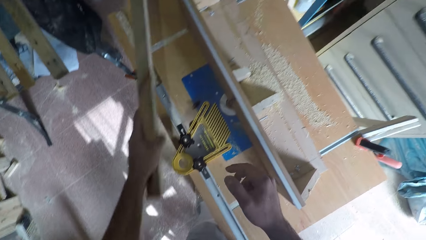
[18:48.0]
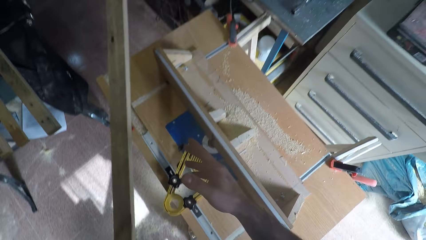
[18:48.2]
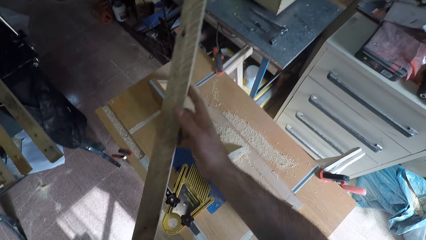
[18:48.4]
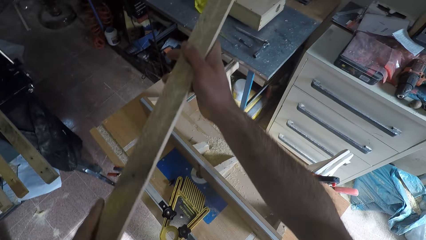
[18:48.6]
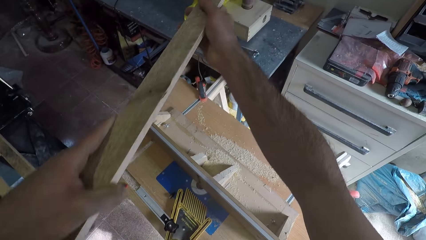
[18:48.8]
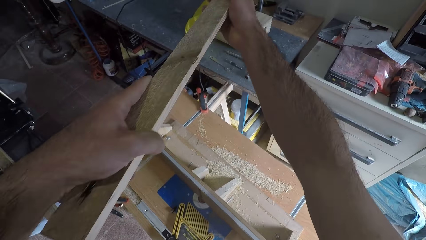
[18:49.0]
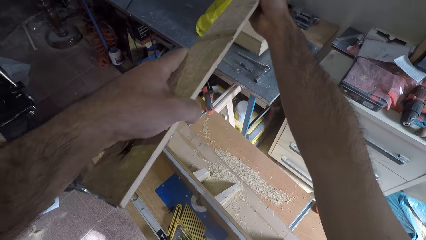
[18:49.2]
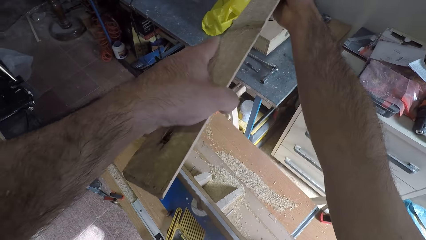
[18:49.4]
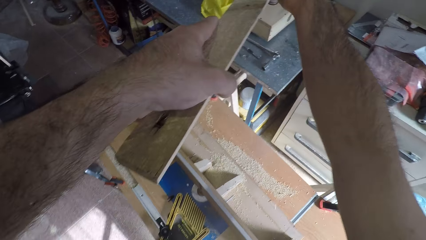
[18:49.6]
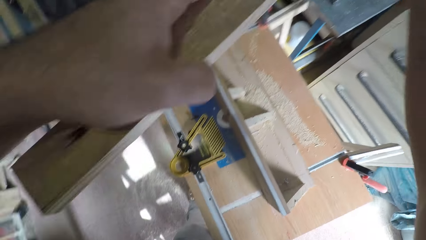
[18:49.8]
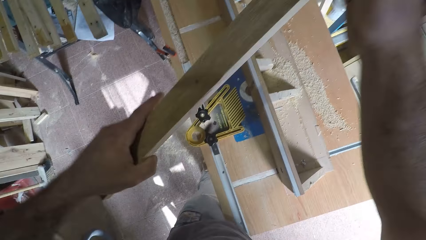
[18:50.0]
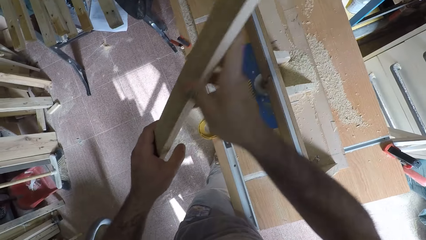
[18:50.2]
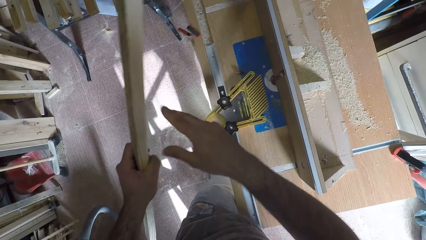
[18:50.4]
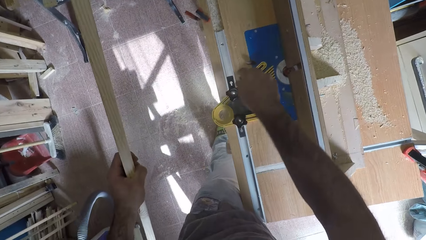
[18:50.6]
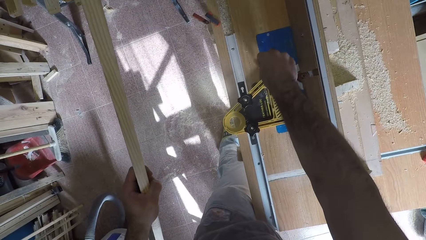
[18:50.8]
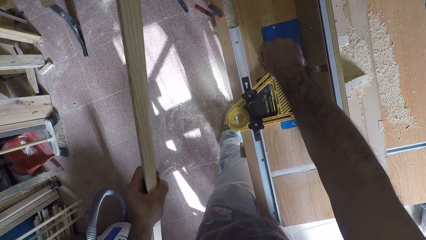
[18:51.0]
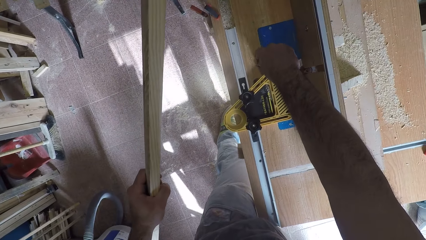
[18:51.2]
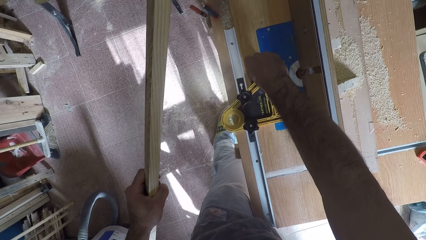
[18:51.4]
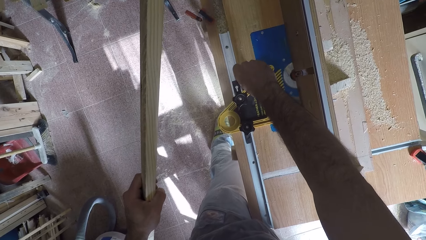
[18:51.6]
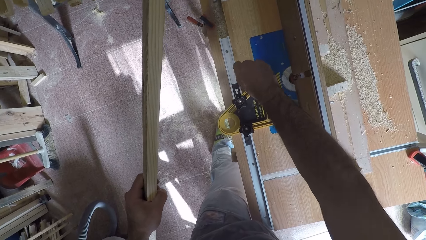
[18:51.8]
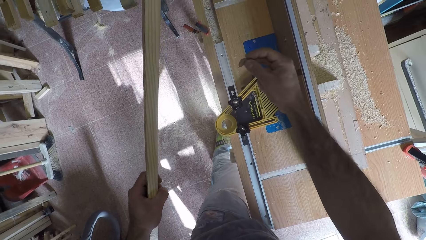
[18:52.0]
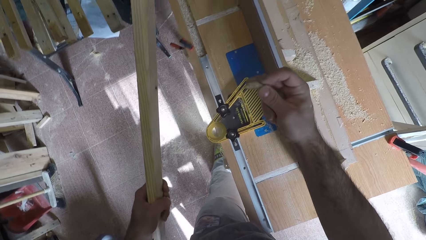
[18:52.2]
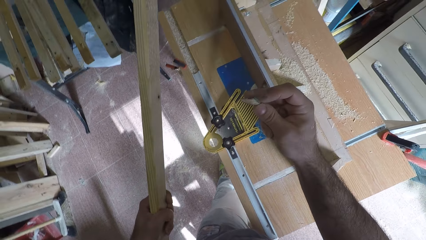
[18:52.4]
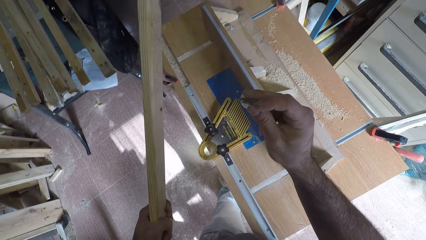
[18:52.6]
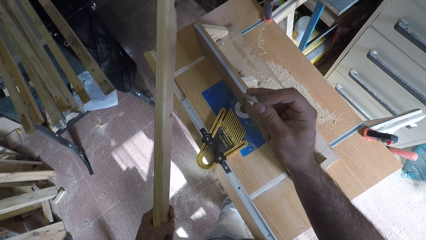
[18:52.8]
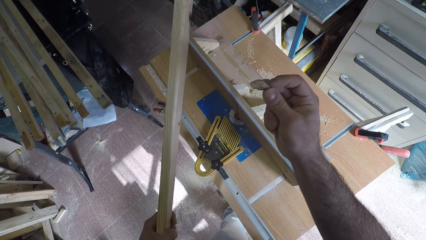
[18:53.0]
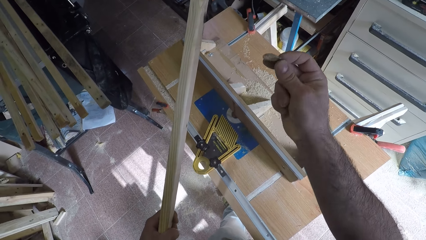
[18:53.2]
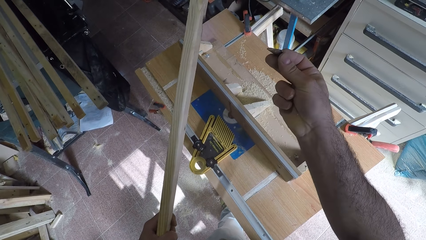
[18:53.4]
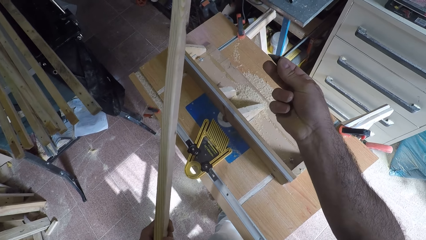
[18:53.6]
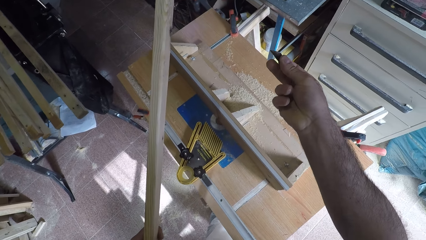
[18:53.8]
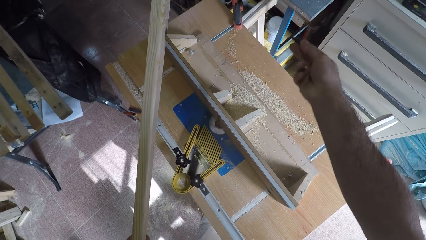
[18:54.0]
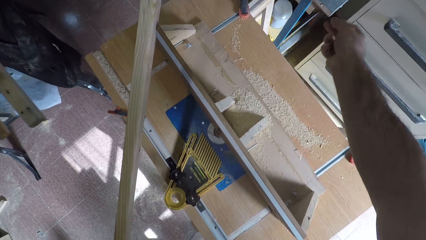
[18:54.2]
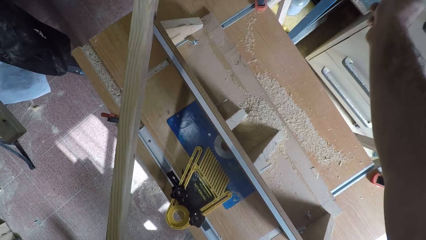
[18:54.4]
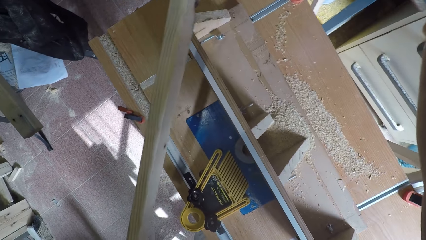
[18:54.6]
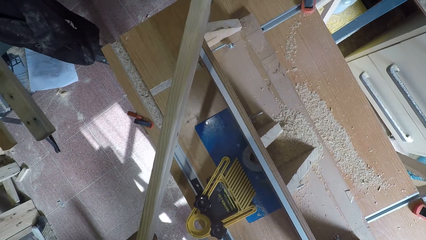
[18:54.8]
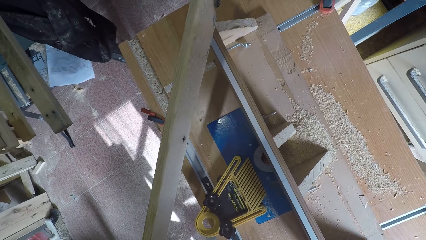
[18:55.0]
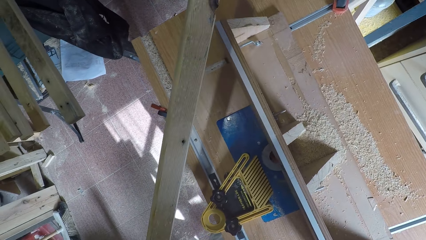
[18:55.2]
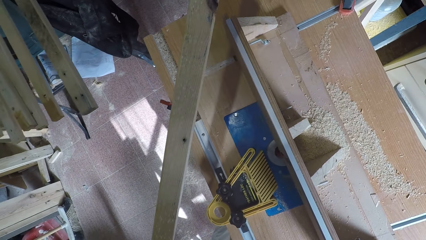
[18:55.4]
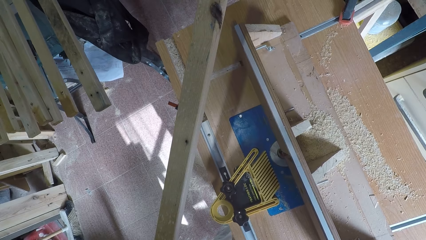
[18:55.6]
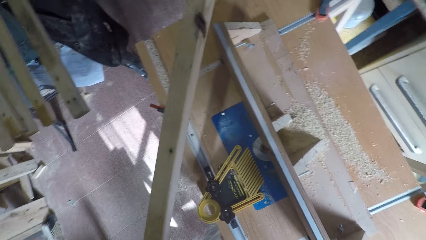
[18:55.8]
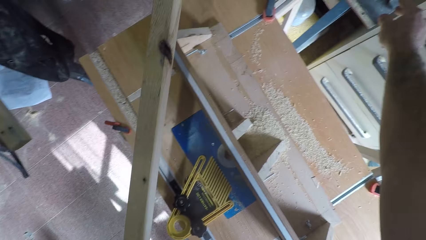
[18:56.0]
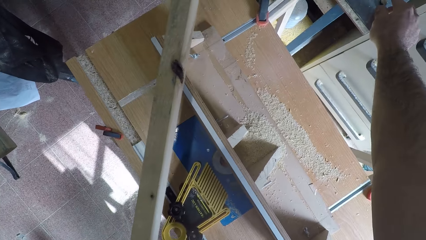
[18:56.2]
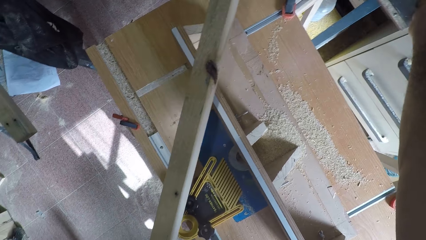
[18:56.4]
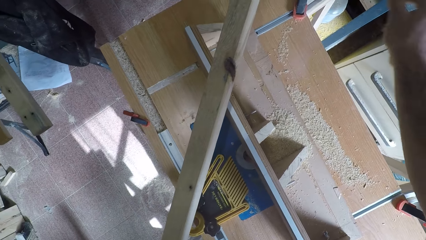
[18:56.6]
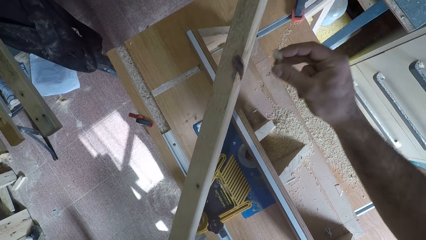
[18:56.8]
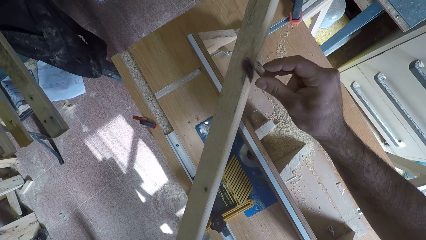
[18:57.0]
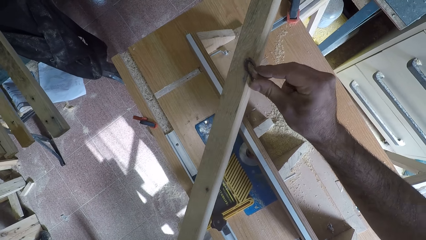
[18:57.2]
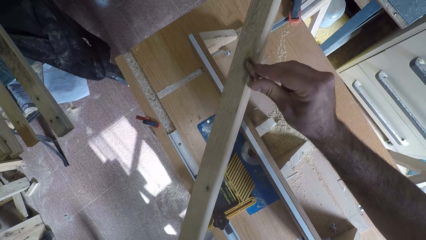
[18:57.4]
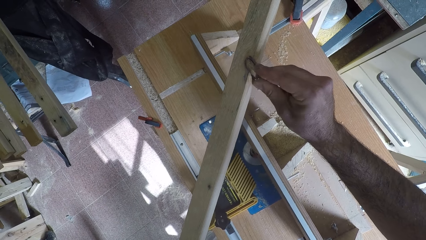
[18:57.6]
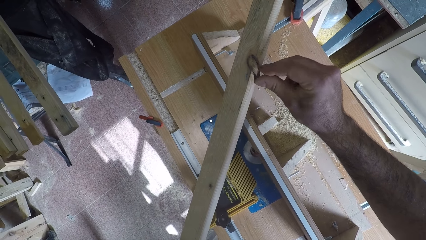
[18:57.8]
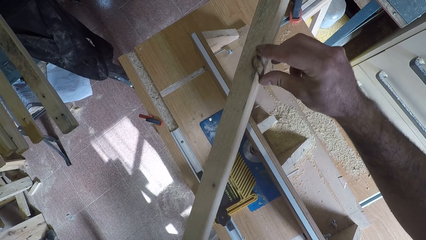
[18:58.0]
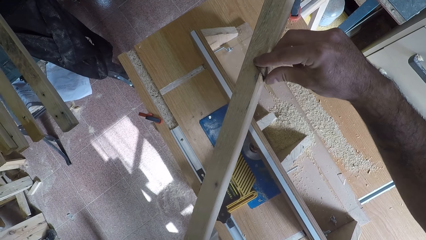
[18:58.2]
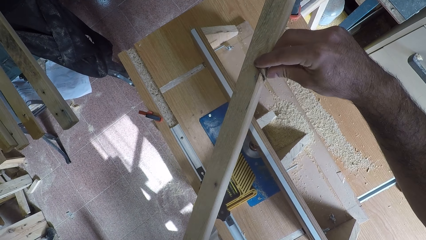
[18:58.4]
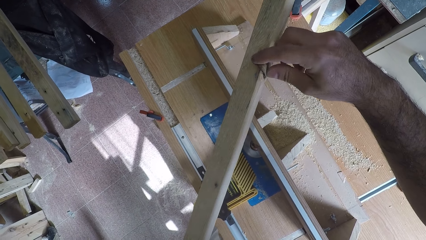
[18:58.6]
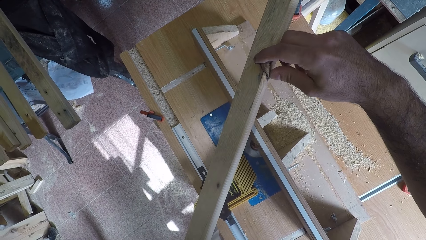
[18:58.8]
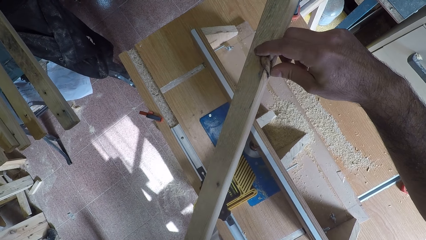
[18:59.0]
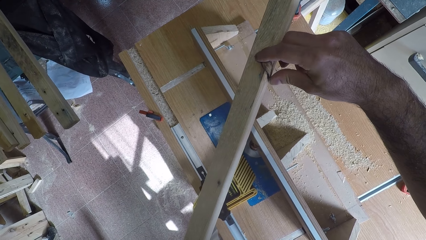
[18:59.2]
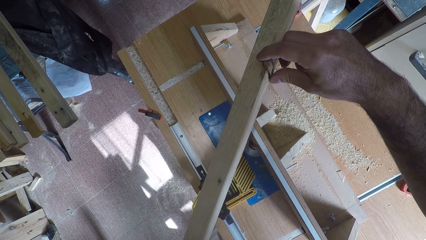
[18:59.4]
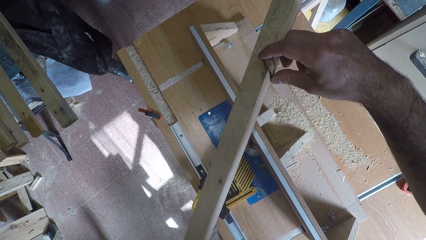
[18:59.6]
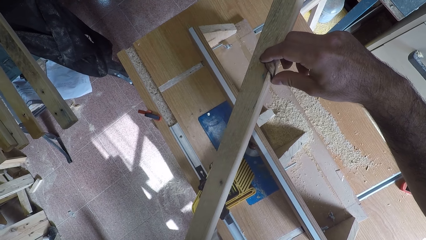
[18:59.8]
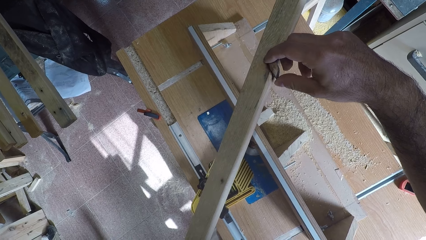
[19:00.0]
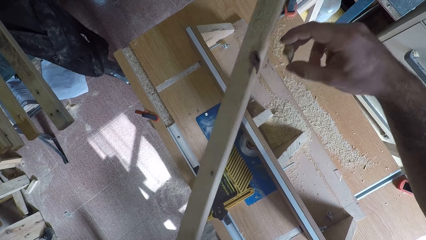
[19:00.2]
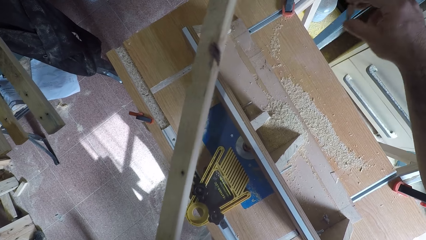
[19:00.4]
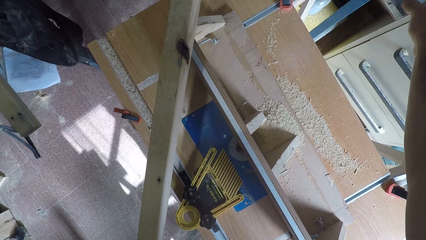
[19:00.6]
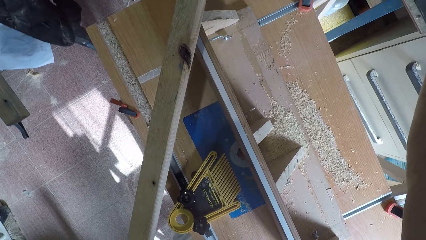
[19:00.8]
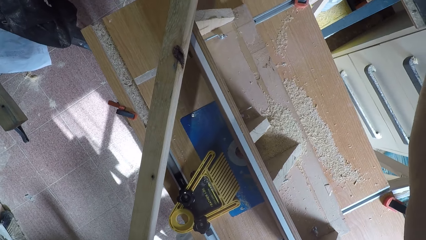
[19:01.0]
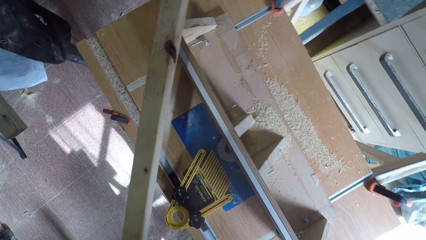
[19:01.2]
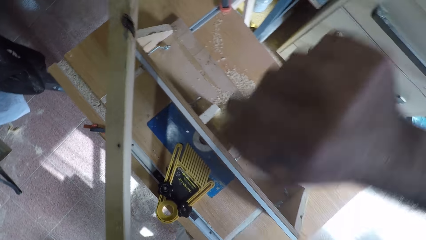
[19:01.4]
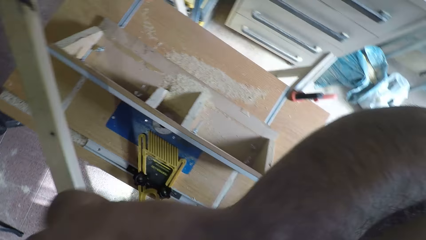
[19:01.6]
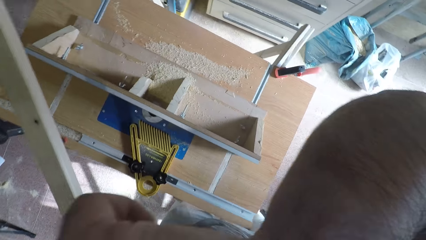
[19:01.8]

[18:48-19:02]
The camera wearer picks up the wood off the circular saw machine with his left hand. He holds the timber. He switches off the circular saw machine with the wood. He stretches his hands. He bends. He picks a wooden particle or piece of timber on the circular saw machine. He holds the piece of timber. He drops the wooden particle on the table. He stretches his right hand. He tilts the timber. He fixes the wooden particle on the wood. He removes the wooden particle off the wood. He drops the wooden particle on the table. He turns to his right.

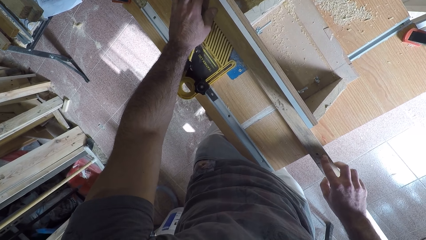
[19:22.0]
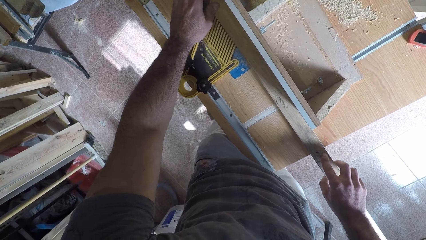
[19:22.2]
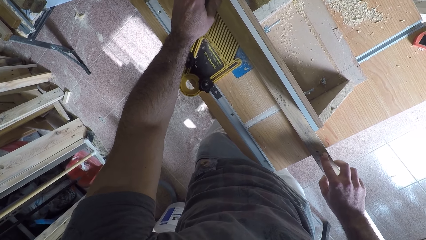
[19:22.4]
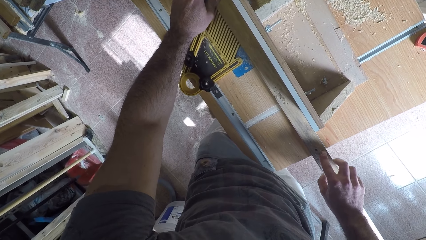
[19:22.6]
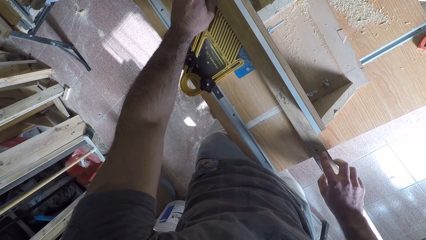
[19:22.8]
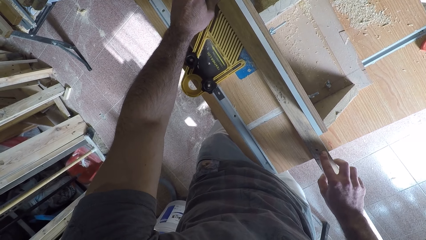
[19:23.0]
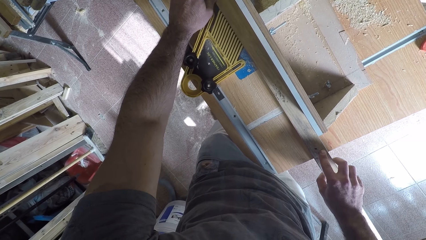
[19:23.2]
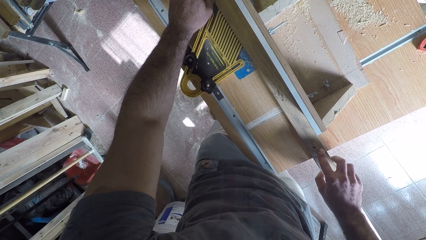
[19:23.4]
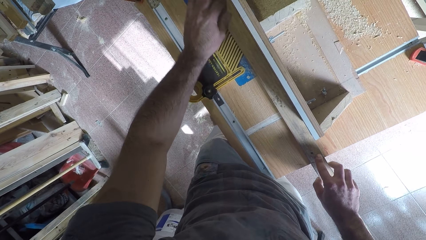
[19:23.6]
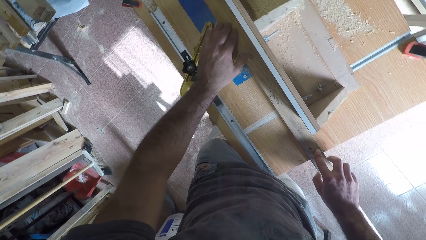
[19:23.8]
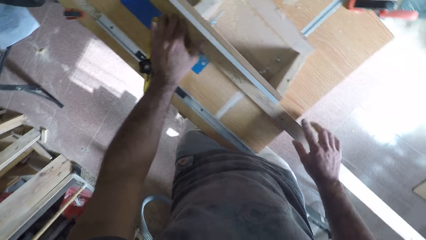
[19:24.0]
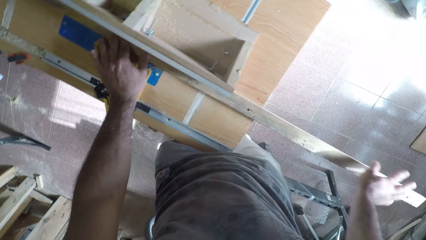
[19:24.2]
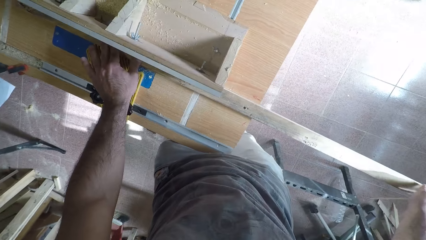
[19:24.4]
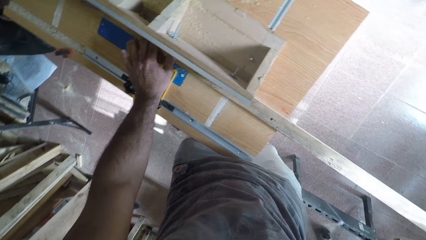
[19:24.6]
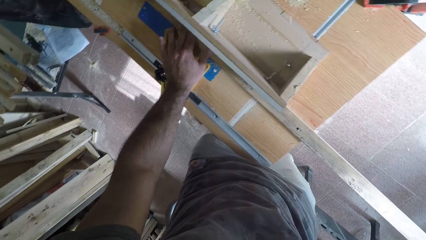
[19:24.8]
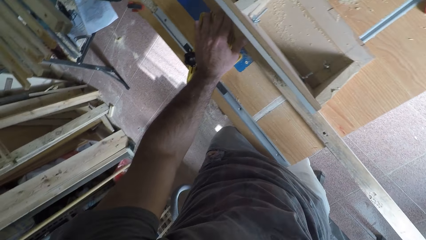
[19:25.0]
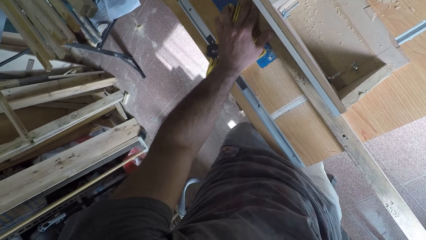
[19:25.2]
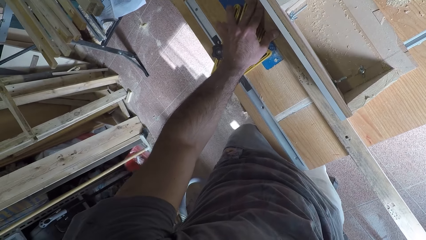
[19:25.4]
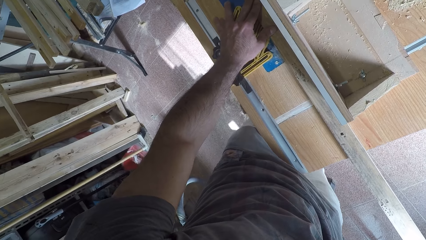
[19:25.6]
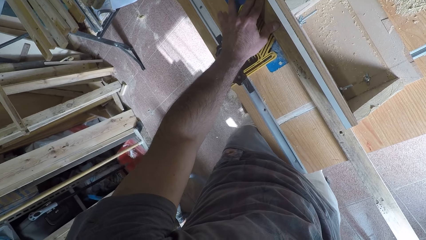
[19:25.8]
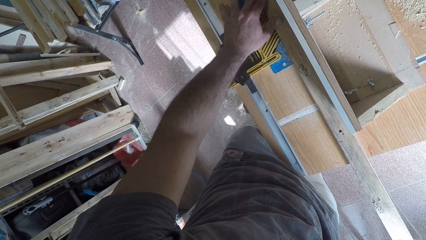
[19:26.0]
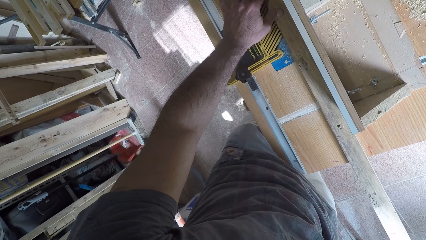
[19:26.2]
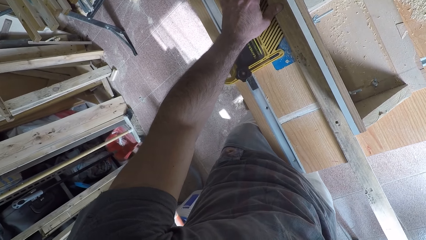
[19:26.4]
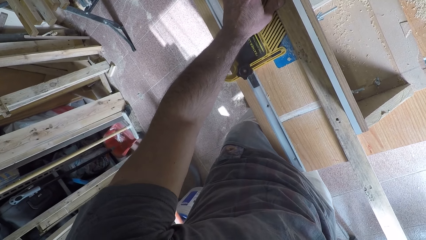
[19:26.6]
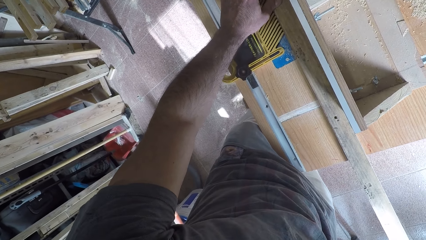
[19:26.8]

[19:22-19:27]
The camera wearer moves his hand on the timber. He curves the timber.
